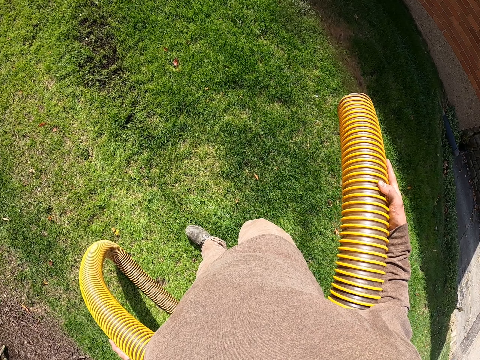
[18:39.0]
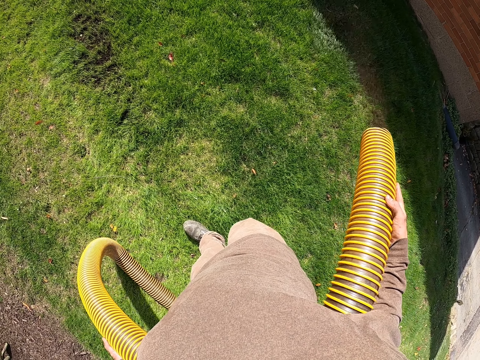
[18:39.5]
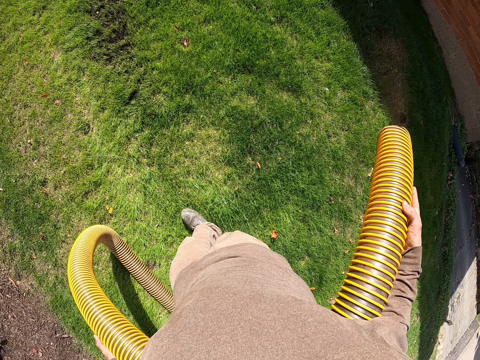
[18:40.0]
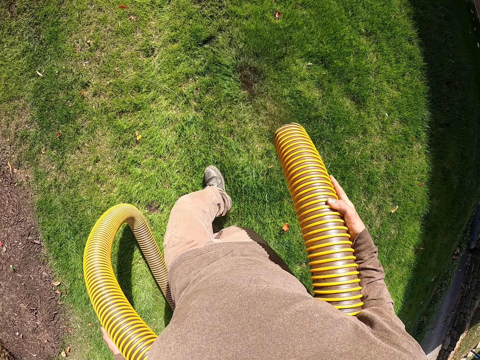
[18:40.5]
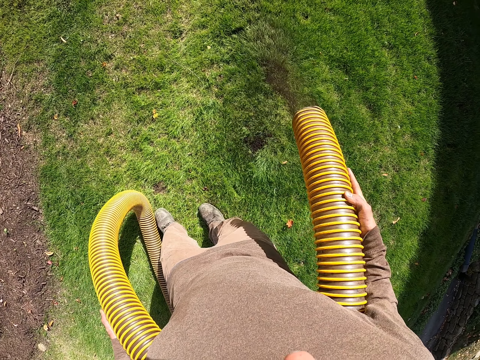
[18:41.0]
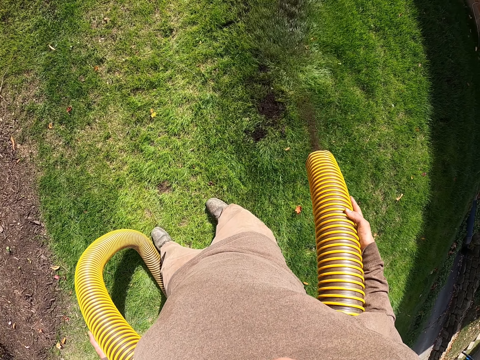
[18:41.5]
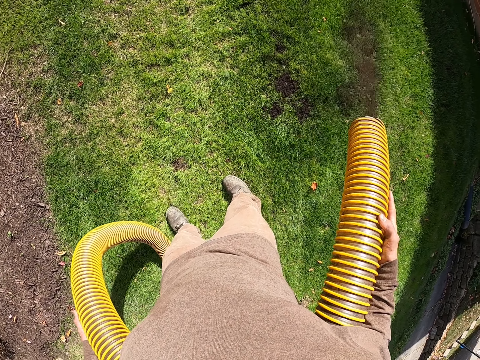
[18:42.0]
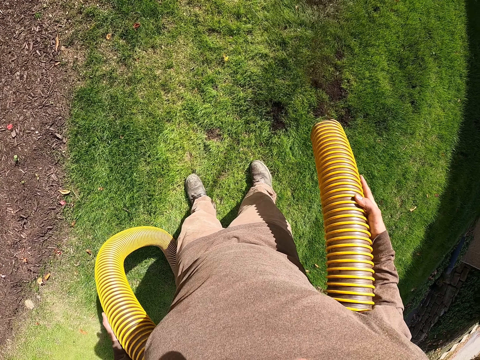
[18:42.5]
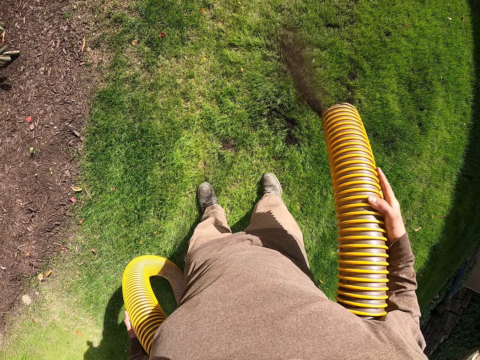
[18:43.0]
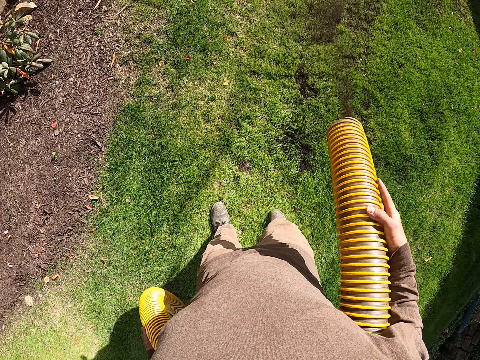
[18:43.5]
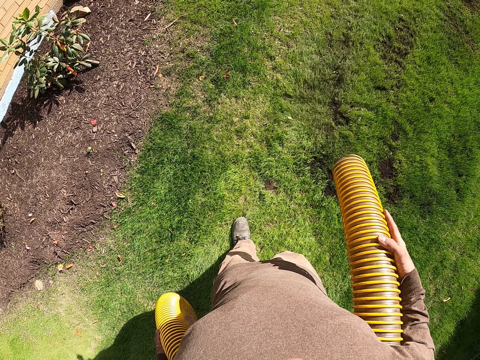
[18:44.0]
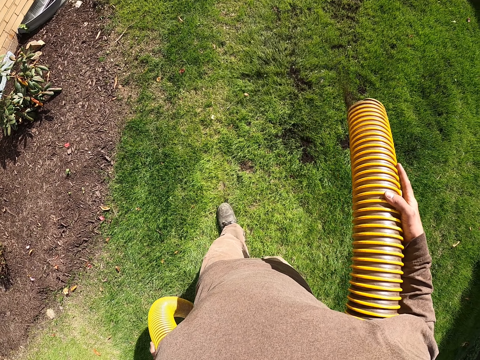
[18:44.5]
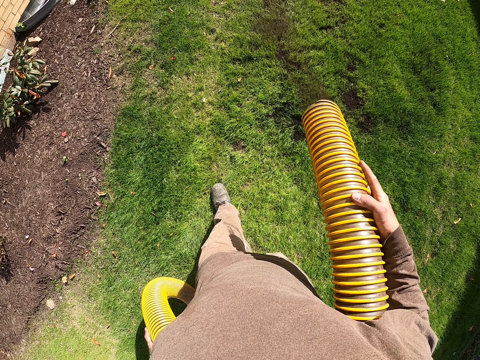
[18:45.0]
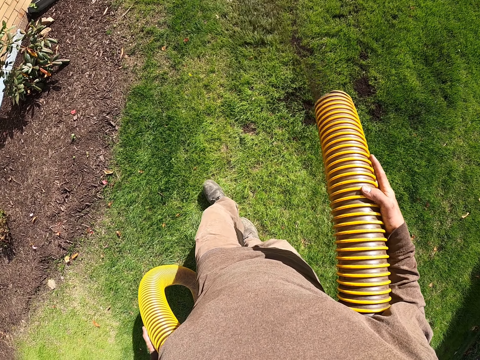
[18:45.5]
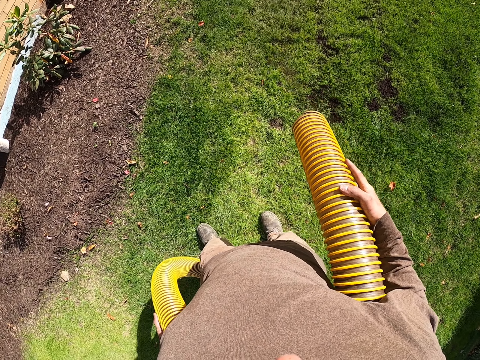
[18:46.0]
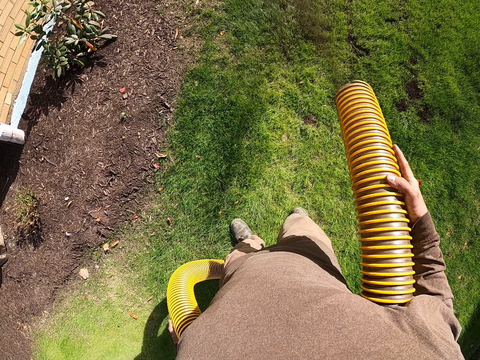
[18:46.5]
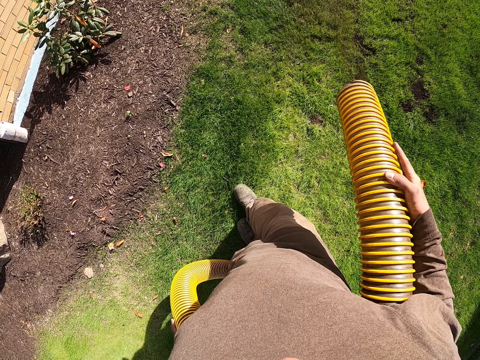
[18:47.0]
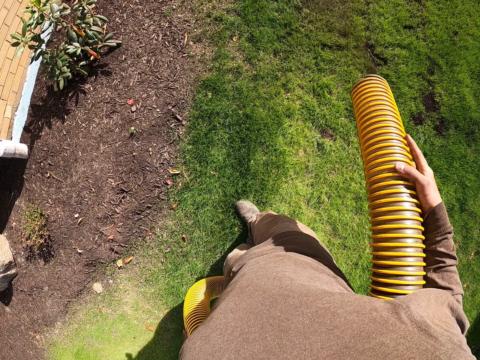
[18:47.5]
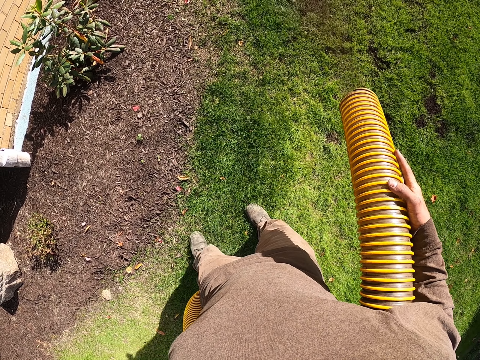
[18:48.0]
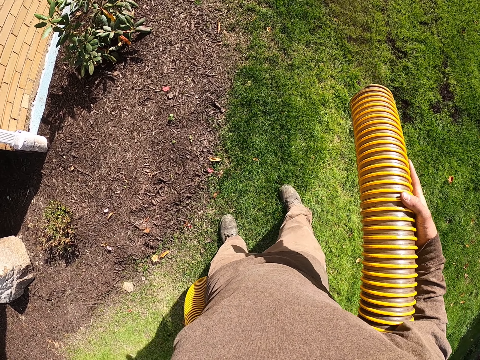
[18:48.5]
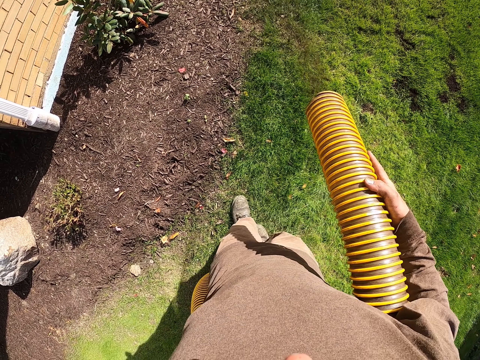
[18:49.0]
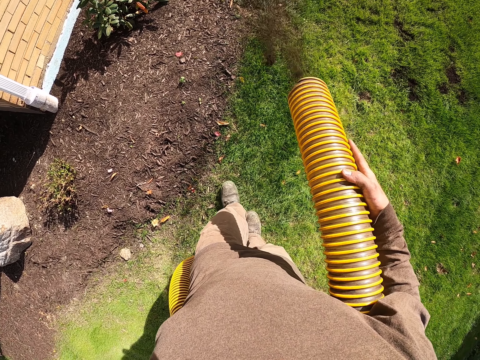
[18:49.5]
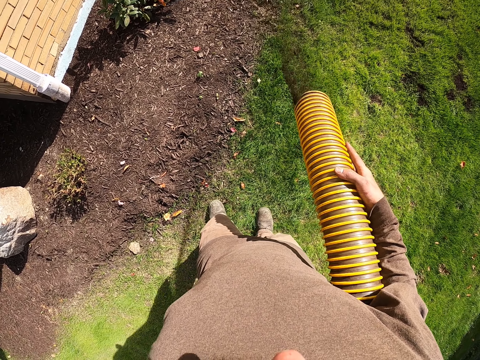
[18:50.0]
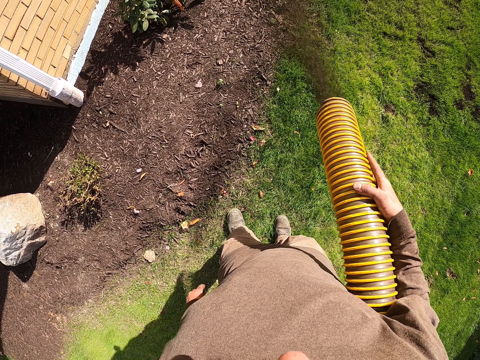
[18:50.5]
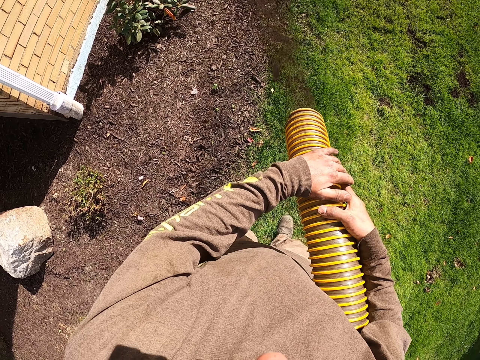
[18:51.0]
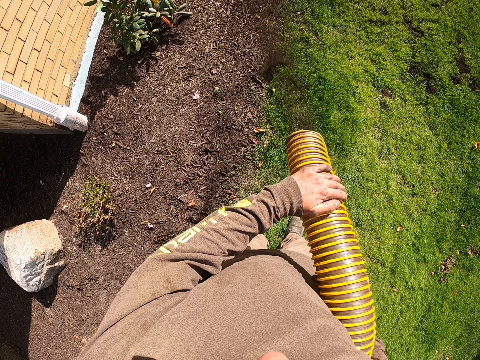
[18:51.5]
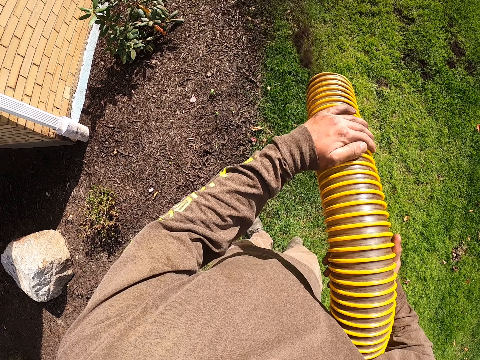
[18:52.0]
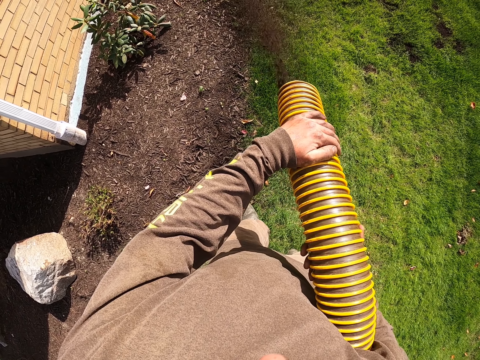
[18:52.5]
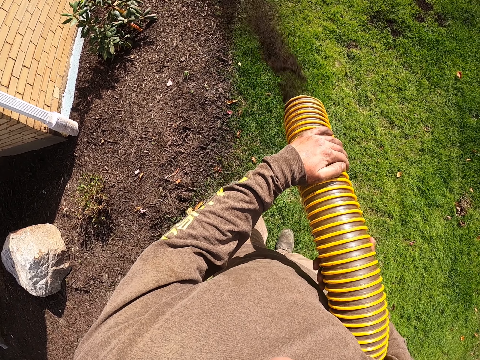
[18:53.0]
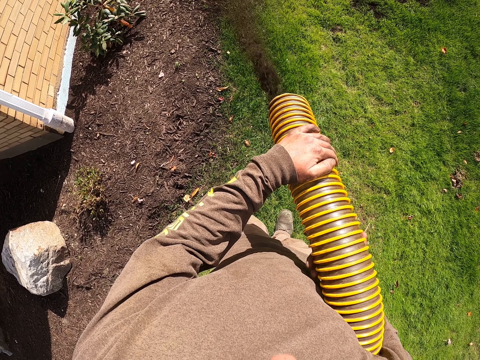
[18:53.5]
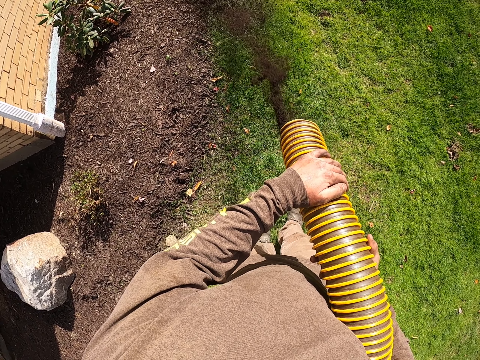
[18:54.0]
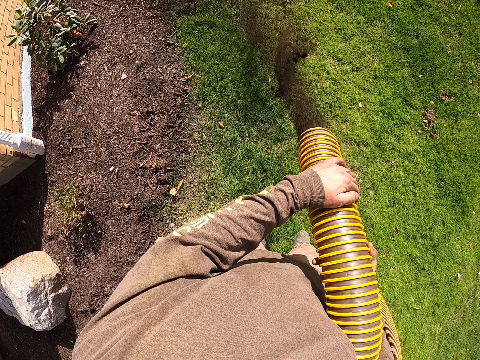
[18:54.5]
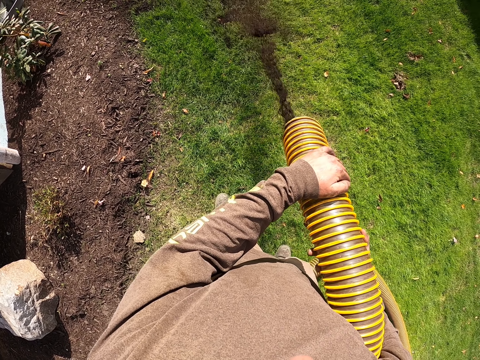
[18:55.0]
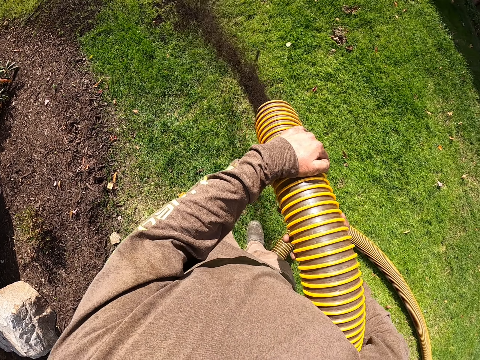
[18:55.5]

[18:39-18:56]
The camera wearer pours fertilizer on the grass with a pipe. They pour fertilizer on the grass with the pipe again. They hold the pipe with both hands.

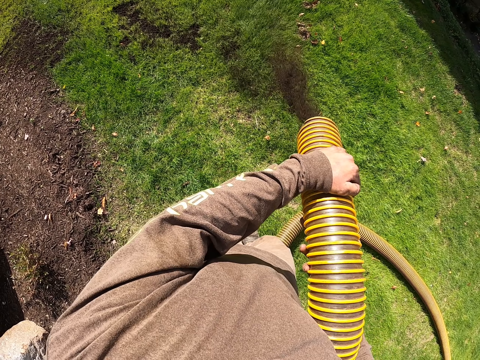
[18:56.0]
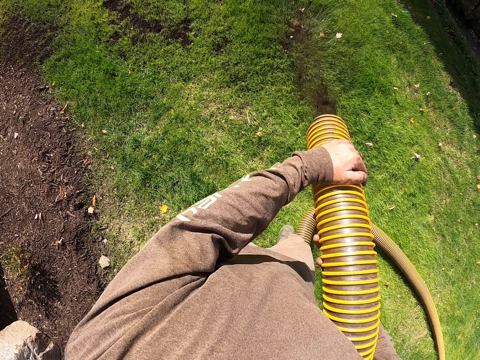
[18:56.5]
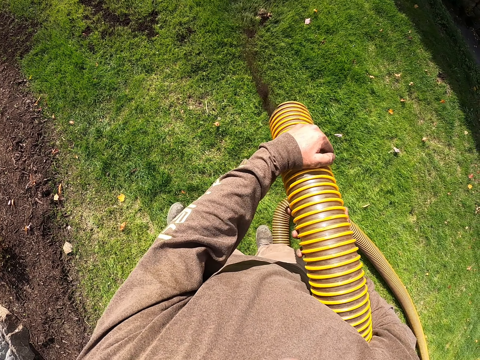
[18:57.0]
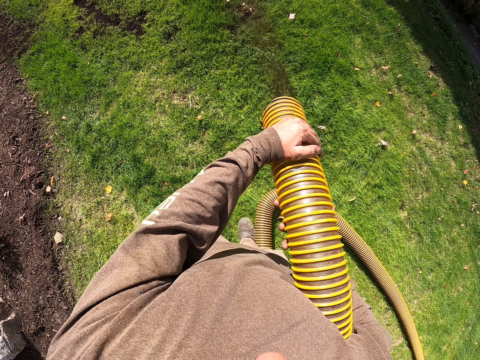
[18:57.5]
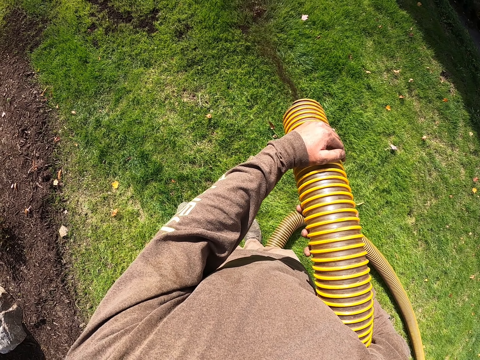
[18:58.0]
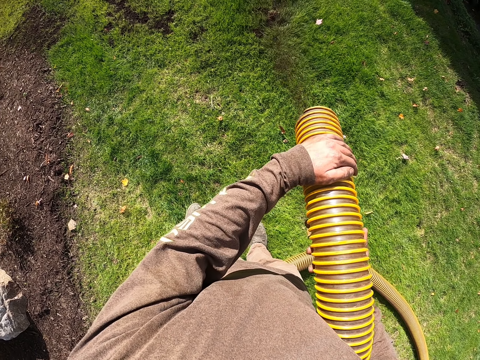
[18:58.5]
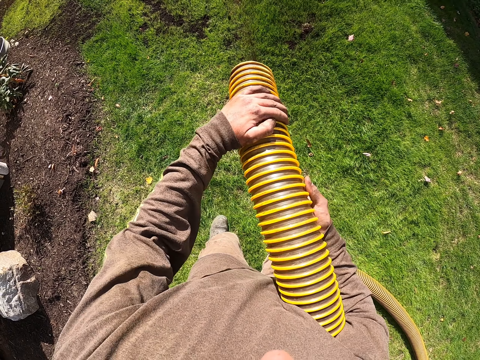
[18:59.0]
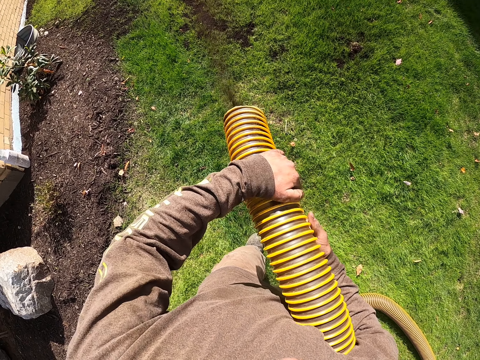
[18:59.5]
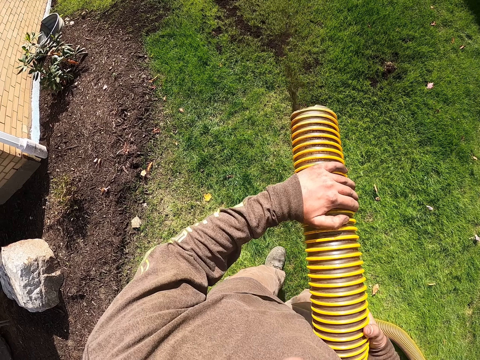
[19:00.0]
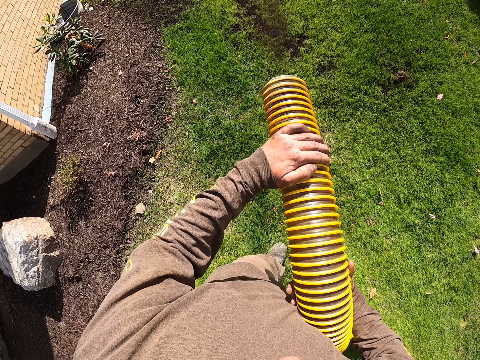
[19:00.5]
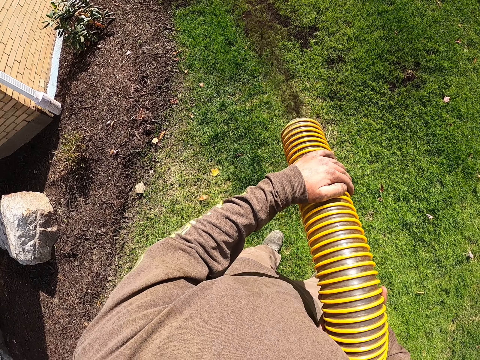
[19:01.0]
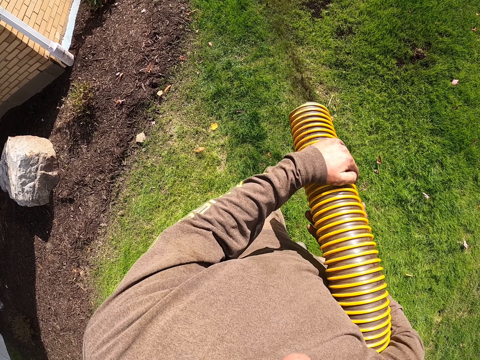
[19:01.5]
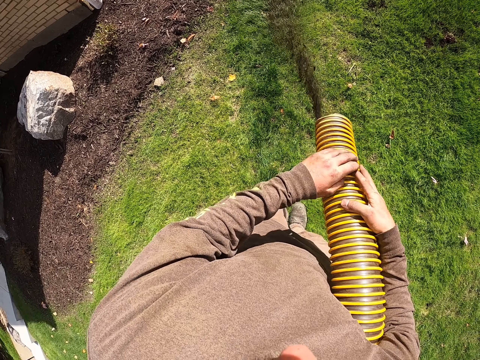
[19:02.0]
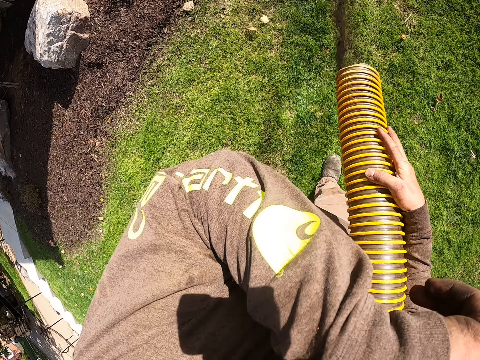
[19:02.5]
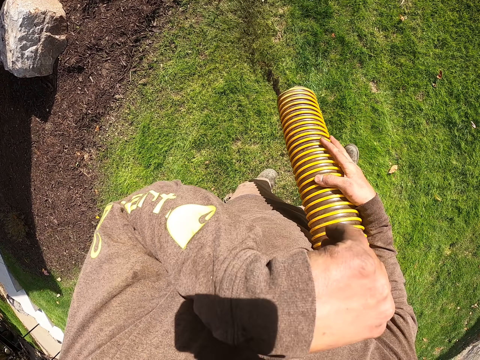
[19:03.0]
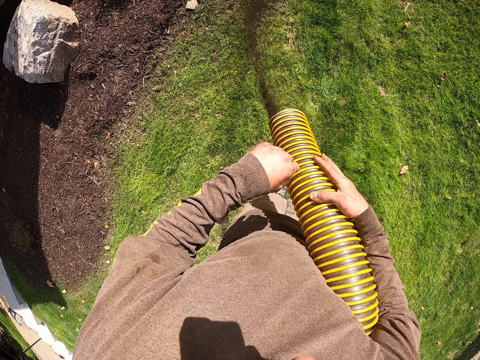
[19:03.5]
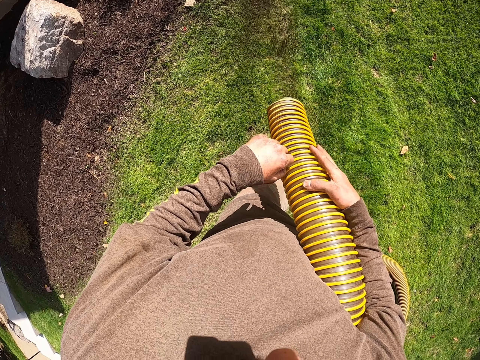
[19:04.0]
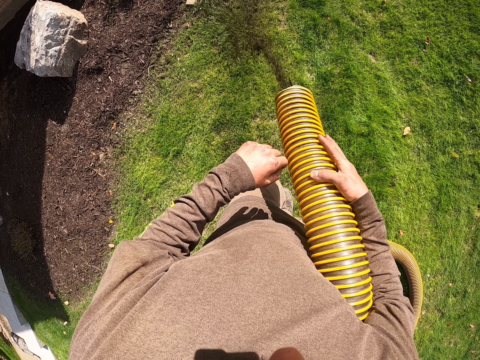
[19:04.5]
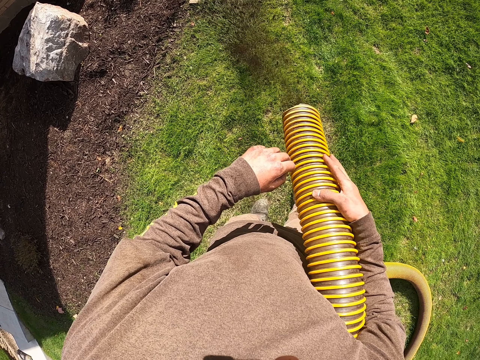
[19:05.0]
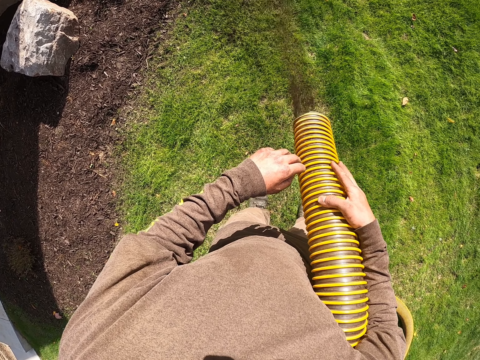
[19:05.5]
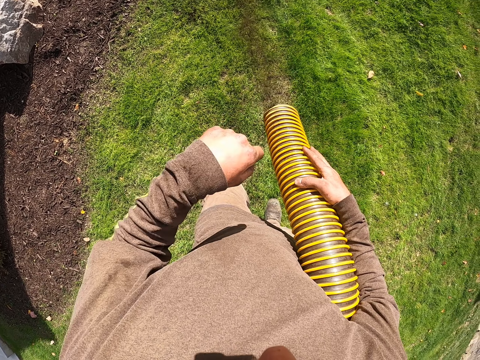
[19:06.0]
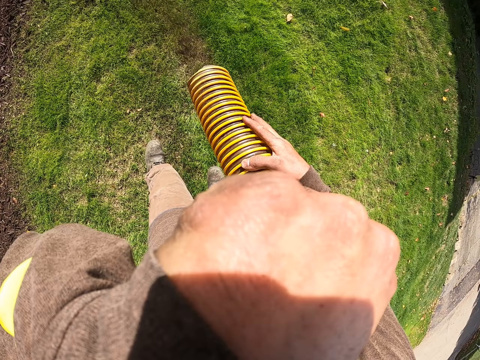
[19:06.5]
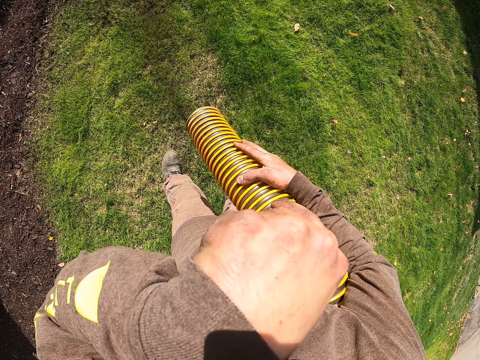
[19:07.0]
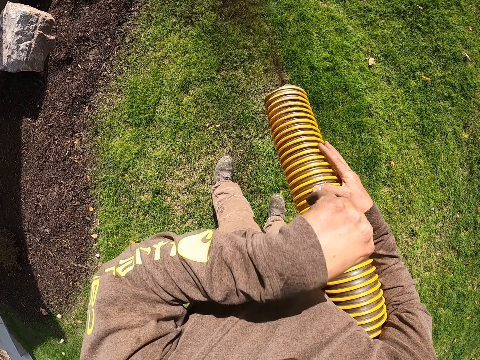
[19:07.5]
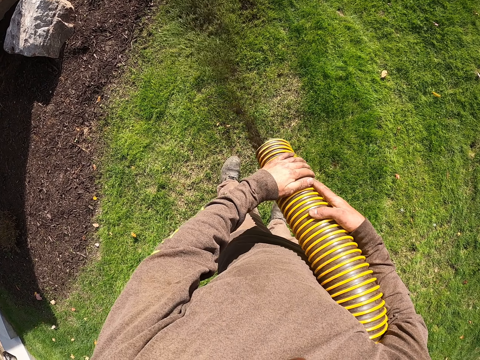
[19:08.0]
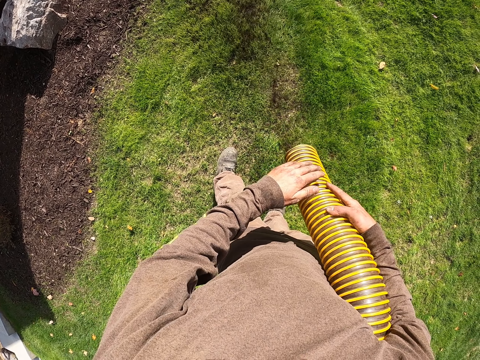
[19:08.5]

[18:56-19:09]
The camera wearer pours fertilizer on the grass with a pipe. They wipe their face with their hand. They pour soil on the ground with the pipe. They wipe their face with their hand. They pour soil on the ground with the pipe. They hold the pipe with both hands.
